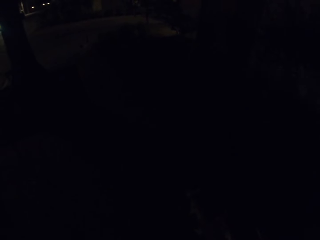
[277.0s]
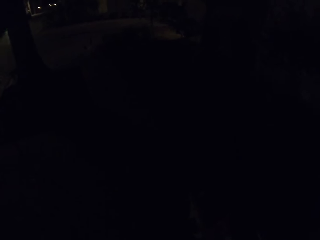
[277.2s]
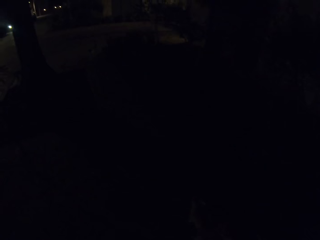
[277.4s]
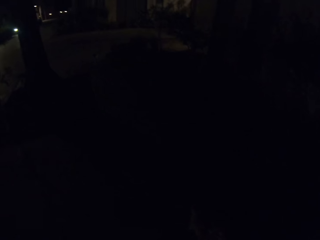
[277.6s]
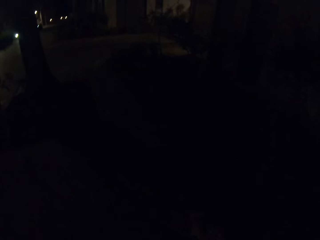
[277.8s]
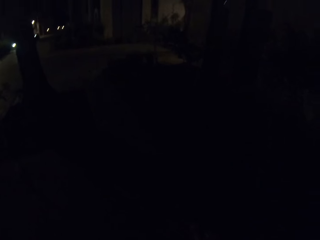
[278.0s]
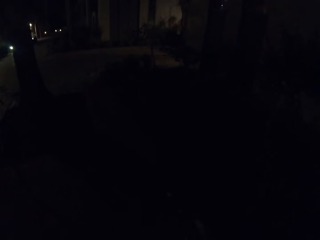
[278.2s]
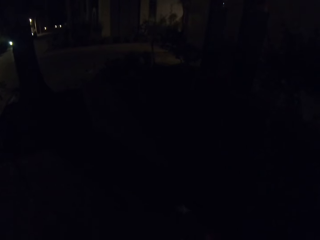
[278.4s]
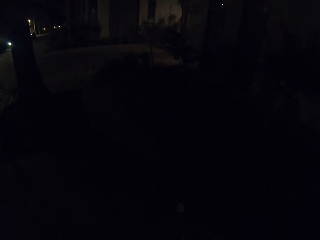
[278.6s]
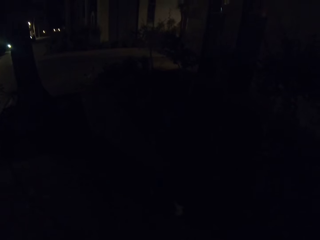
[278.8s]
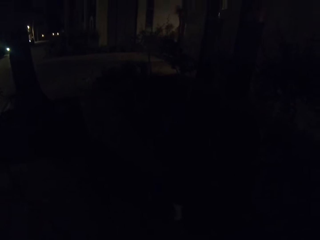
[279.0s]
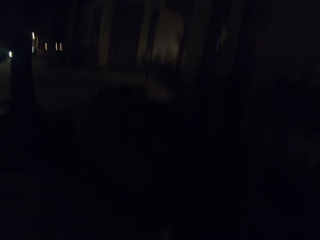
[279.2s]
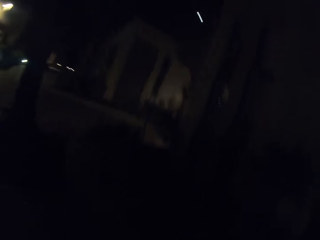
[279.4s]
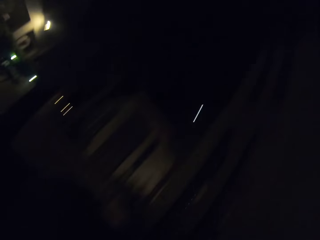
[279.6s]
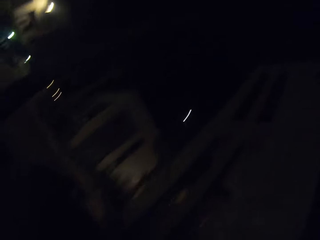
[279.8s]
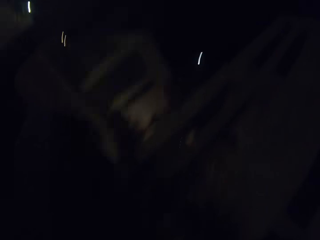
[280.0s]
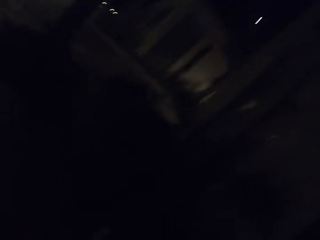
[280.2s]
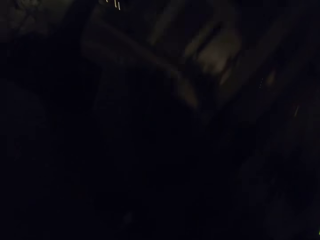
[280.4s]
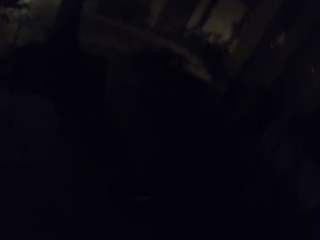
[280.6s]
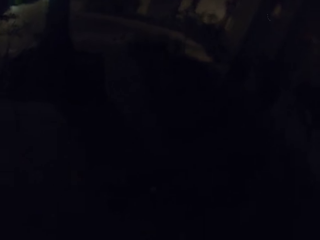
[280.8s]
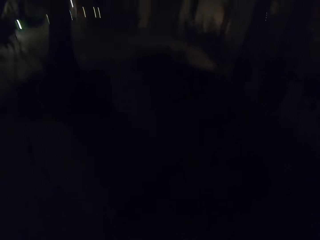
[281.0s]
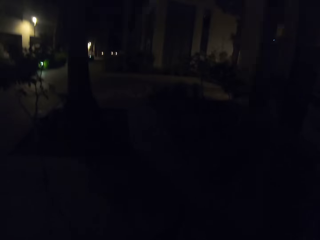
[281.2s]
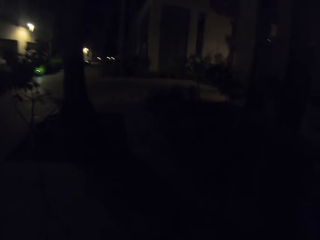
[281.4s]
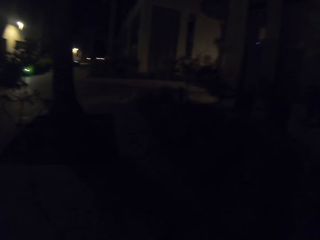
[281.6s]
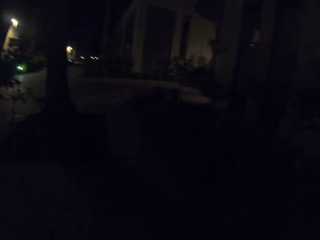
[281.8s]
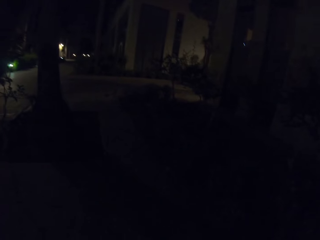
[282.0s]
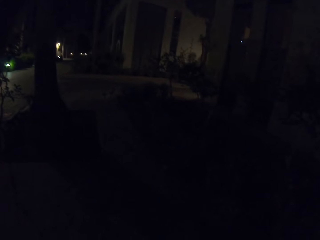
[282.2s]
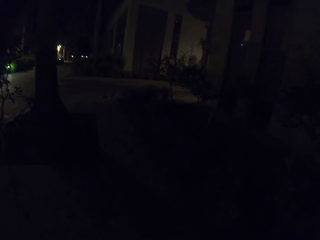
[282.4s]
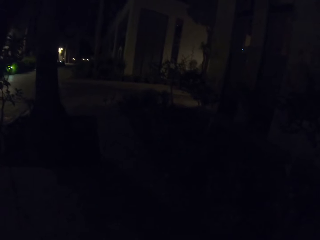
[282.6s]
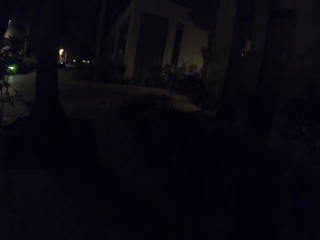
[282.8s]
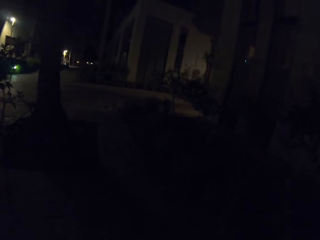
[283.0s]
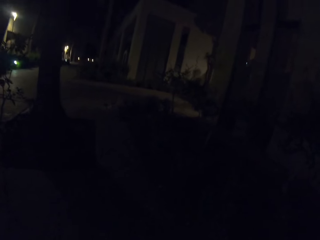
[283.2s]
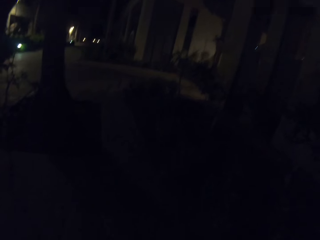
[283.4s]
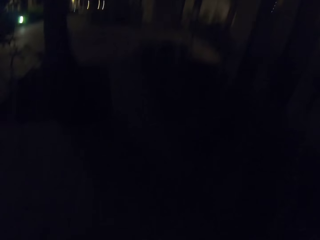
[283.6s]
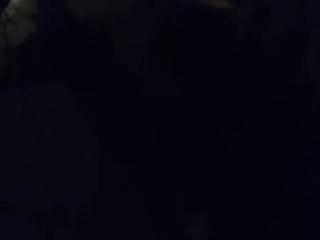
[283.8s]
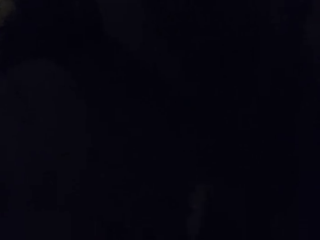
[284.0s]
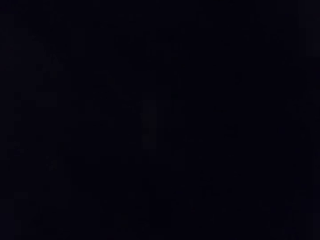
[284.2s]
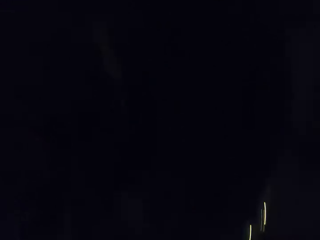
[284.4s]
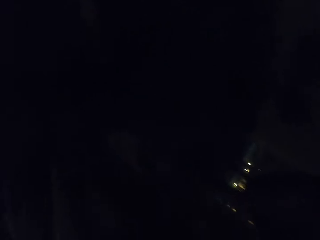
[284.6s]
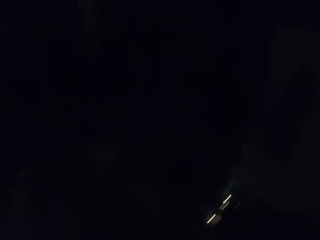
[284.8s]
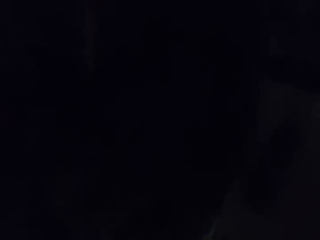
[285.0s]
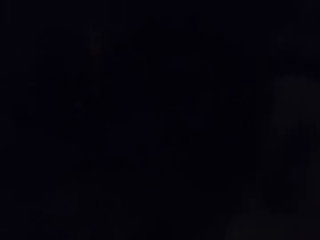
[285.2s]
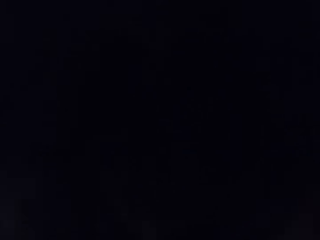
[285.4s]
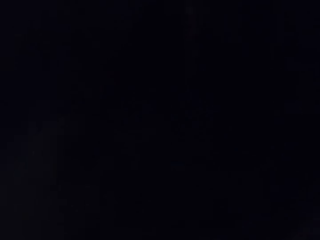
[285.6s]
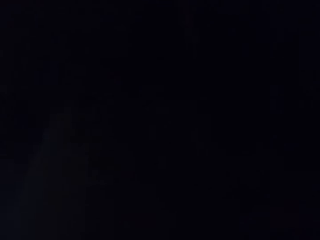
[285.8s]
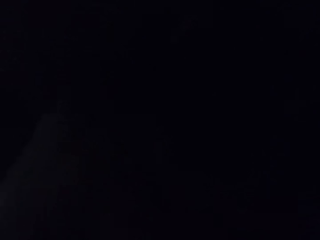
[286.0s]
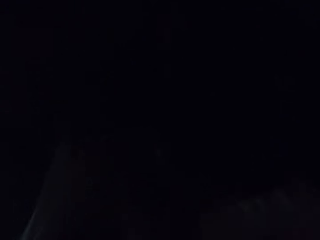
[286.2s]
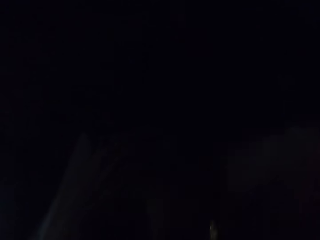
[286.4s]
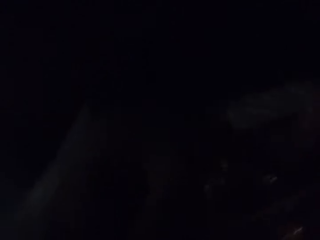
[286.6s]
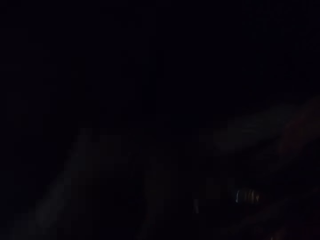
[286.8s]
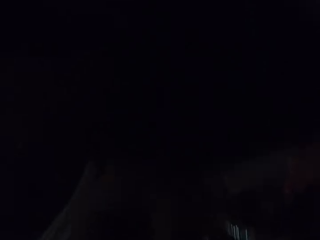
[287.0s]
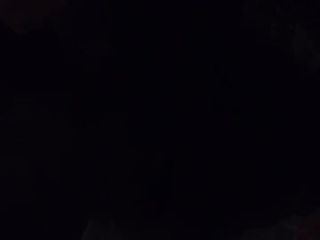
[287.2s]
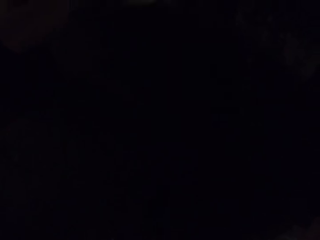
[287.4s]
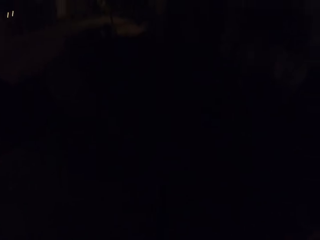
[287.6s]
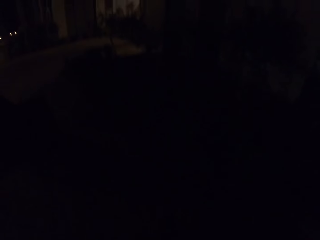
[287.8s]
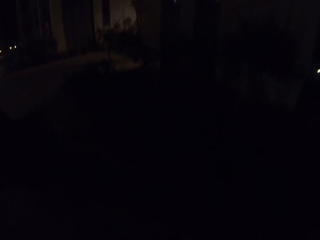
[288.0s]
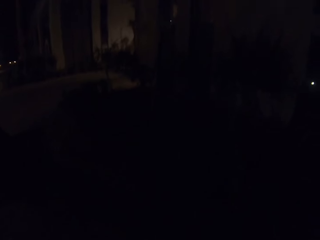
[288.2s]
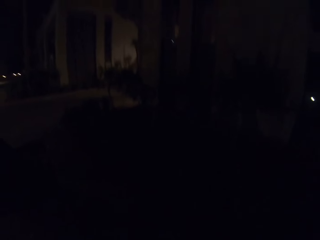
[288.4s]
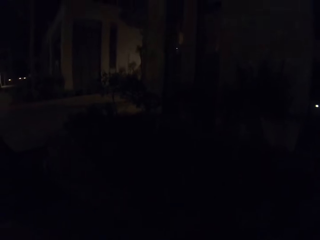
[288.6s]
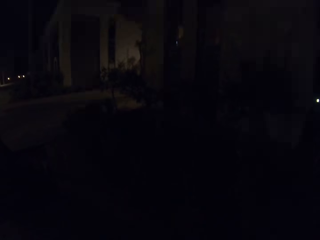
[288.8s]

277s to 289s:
The camera wearer adjusts the camera.

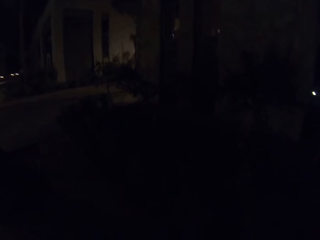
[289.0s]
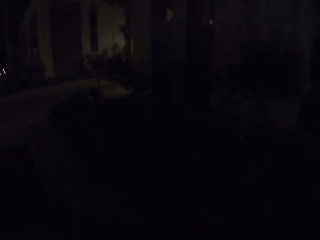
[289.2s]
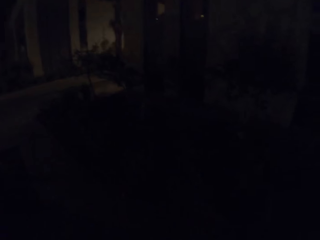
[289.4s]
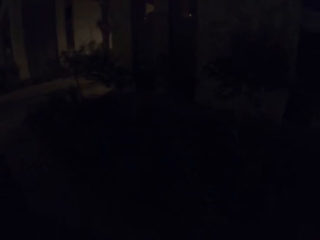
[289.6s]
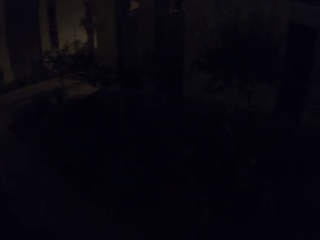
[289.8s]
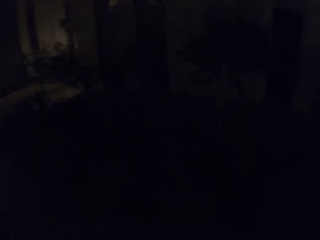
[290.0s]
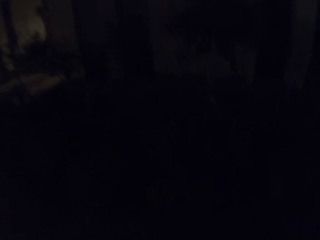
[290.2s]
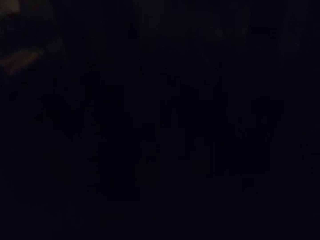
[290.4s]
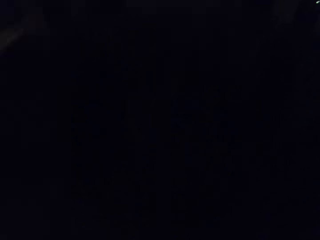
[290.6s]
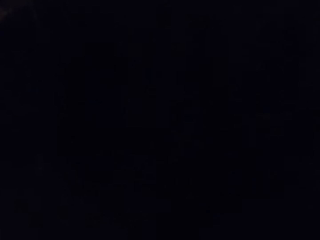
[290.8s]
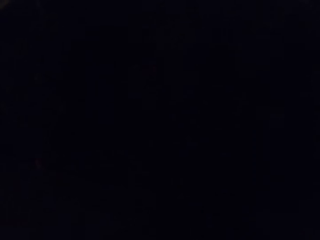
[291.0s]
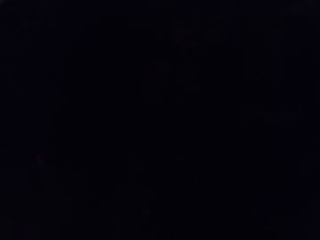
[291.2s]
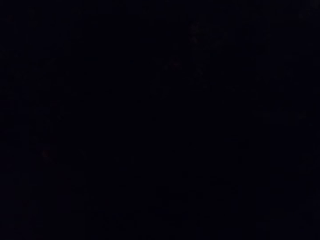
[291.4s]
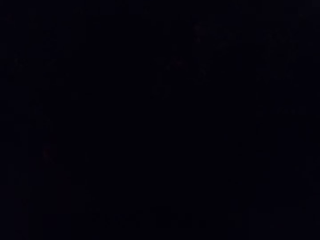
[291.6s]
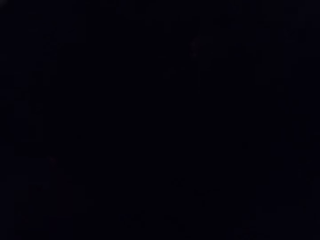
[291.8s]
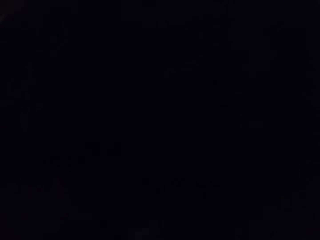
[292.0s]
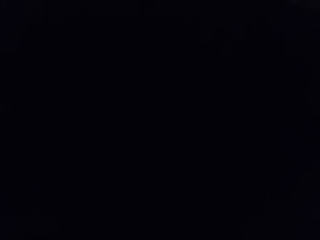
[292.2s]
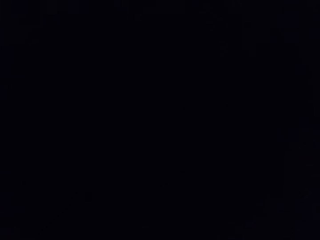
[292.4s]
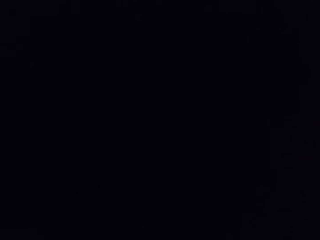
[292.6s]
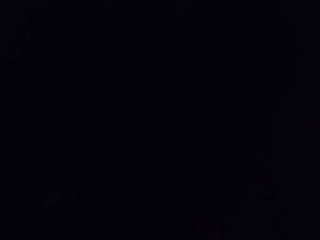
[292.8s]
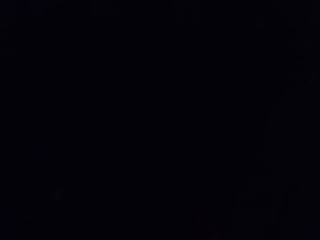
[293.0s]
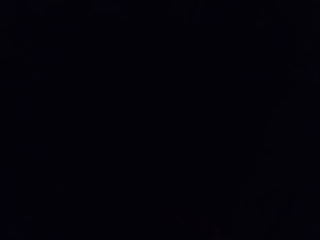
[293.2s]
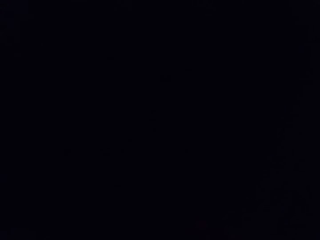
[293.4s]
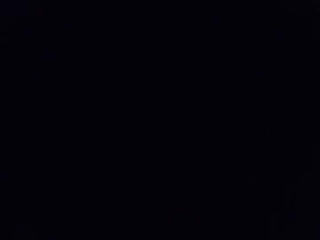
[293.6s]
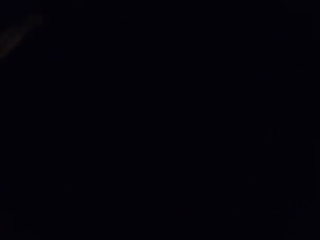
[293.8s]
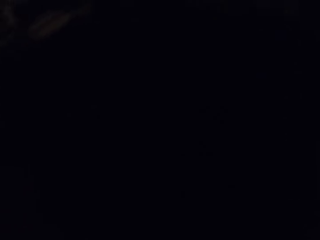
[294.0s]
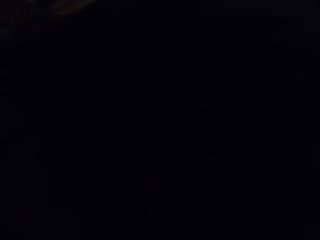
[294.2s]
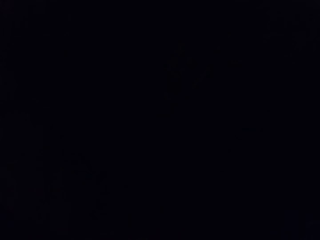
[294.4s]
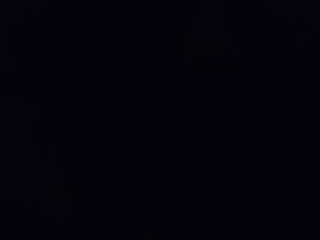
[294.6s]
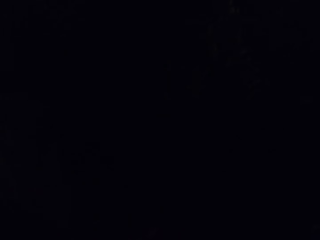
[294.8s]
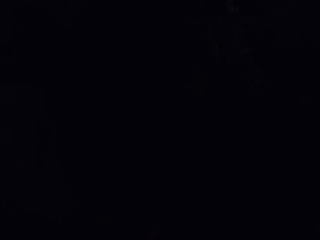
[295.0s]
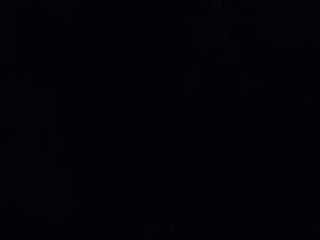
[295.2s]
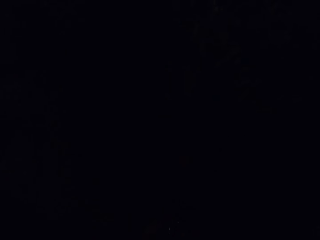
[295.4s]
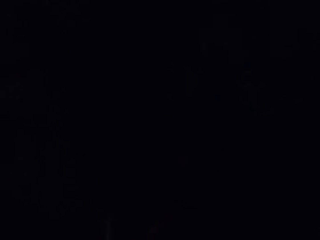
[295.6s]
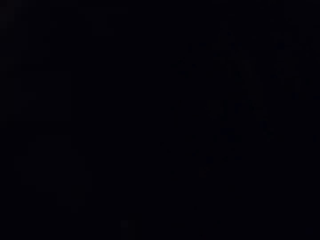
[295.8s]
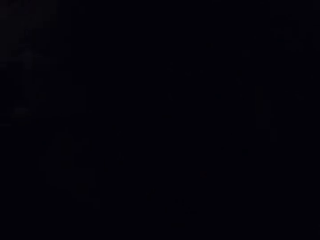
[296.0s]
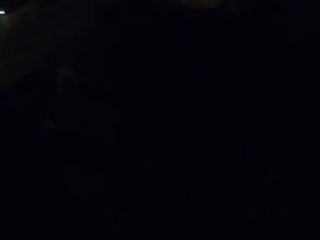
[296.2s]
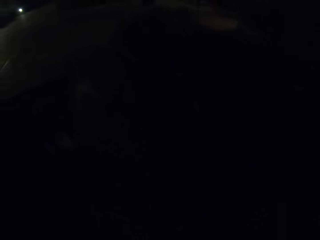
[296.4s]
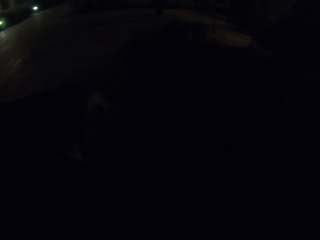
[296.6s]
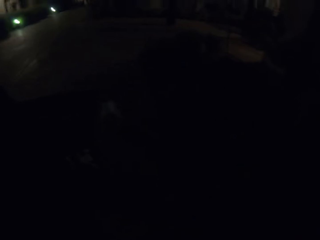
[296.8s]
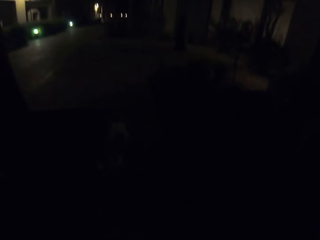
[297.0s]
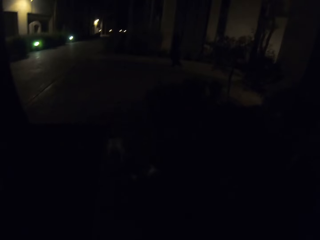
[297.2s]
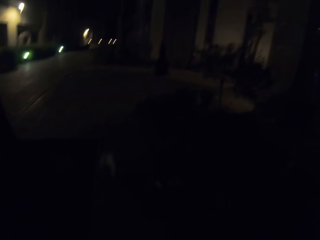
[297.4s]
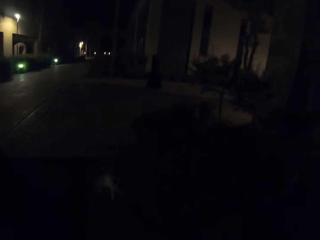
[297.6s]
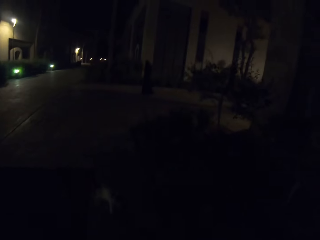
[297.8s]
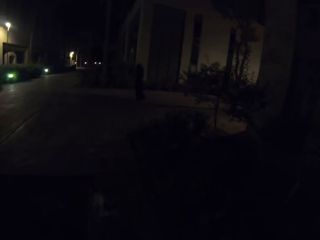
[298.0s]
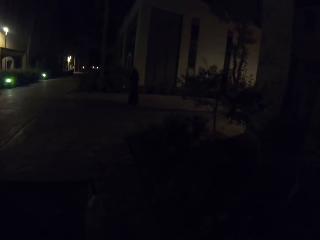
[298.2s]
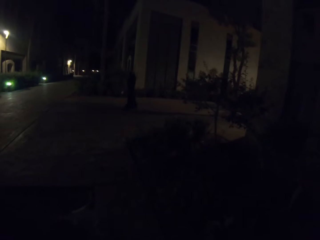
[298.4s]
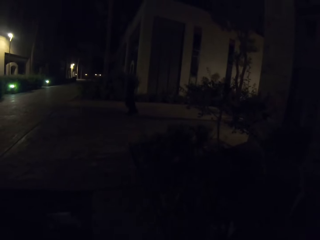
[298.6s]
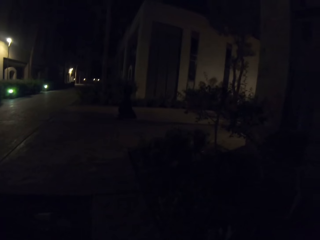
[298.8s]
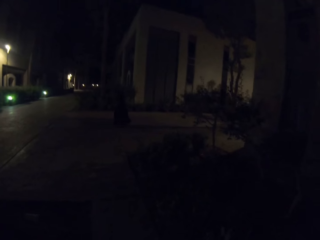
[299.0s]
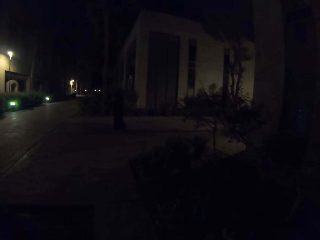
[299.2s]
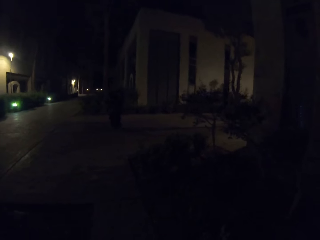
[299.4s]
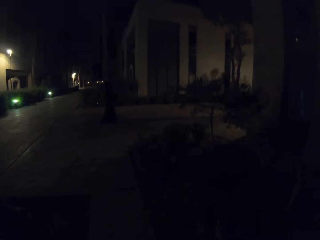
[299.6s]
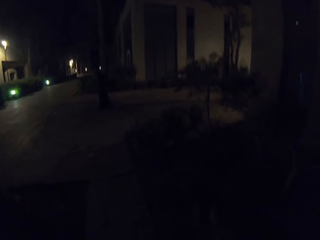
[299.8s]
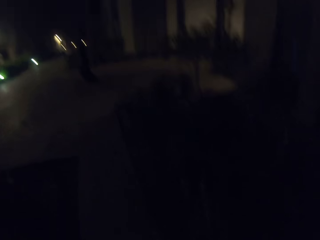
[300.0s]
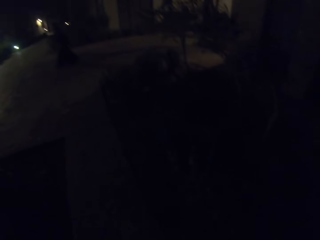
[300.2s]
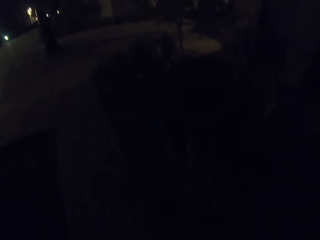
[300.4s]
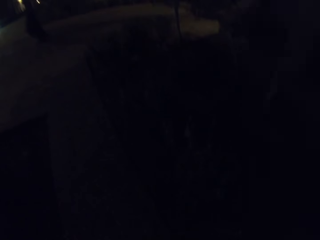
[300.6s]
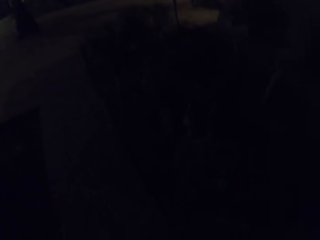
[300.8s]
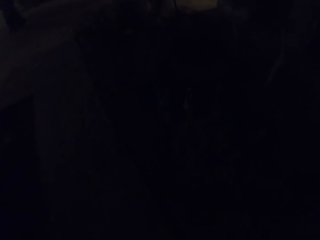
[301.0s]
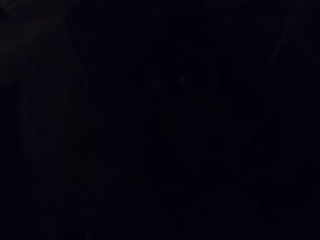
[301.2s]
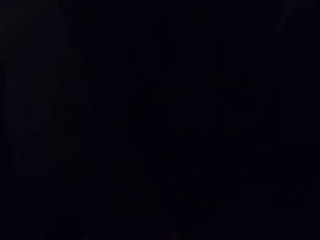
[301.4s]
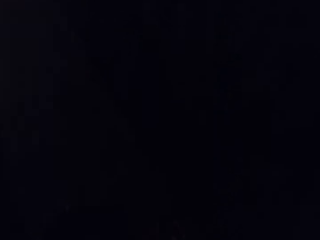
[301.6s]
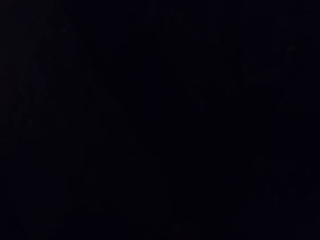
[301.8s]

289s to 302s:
The camera wearer interacts with a cat.
